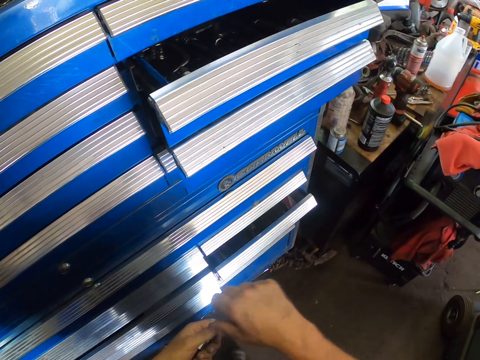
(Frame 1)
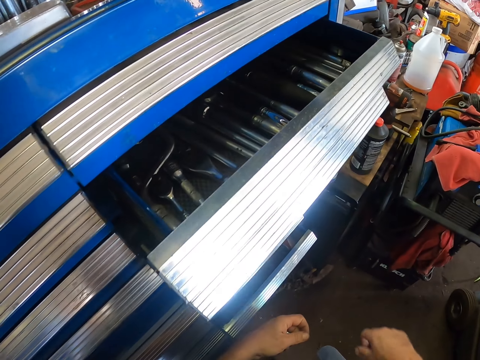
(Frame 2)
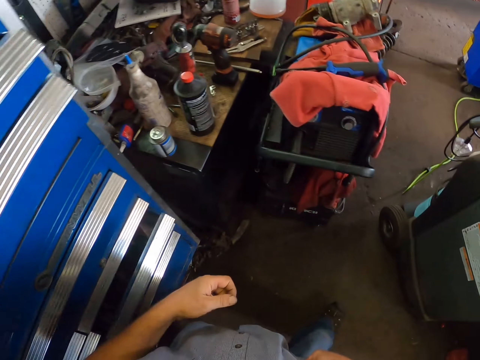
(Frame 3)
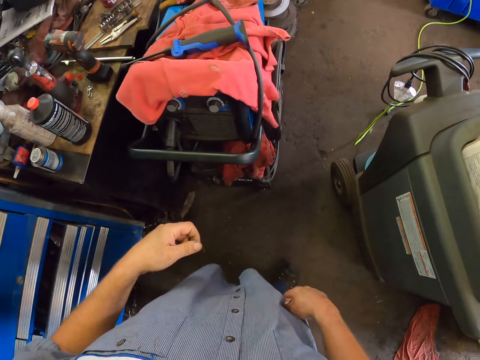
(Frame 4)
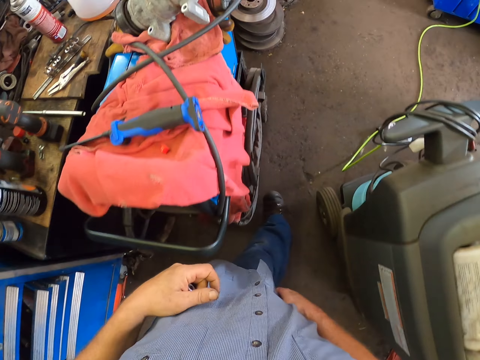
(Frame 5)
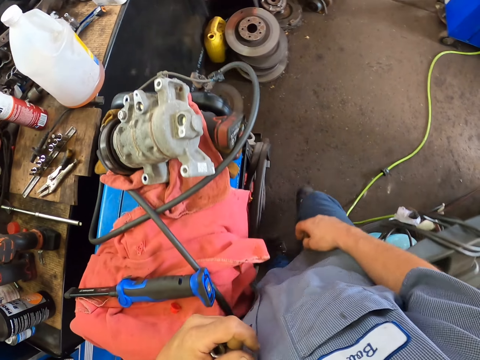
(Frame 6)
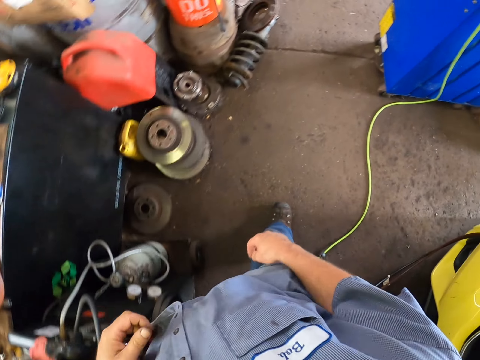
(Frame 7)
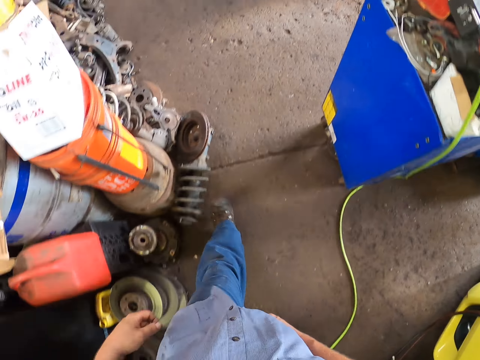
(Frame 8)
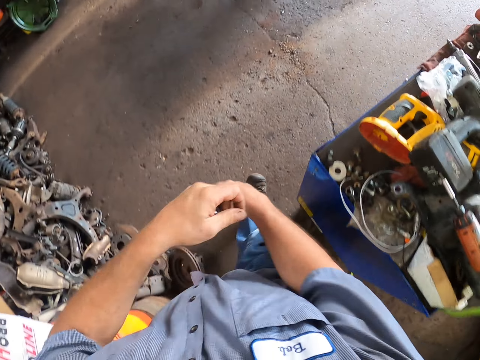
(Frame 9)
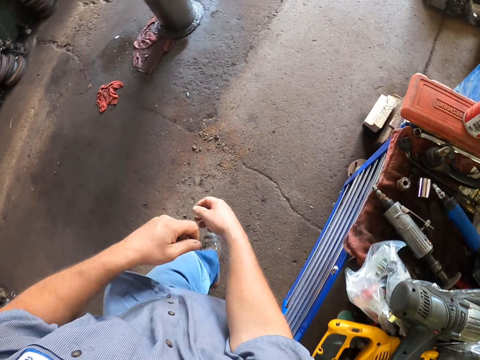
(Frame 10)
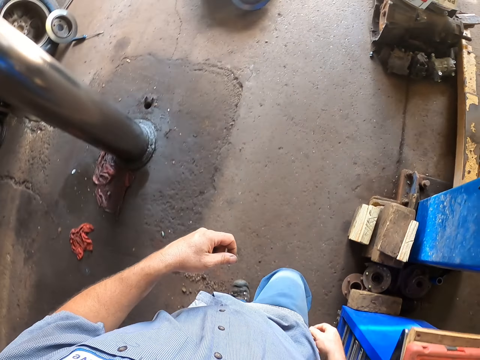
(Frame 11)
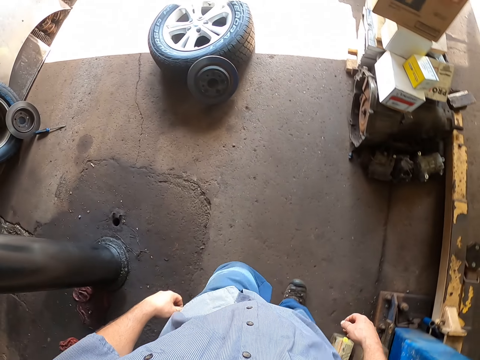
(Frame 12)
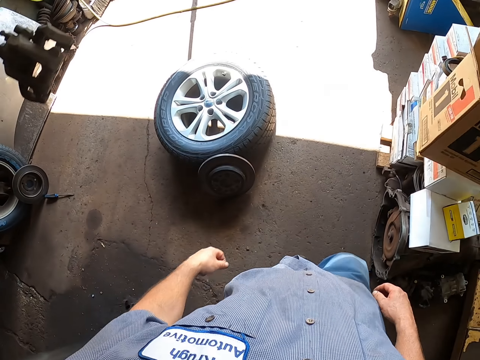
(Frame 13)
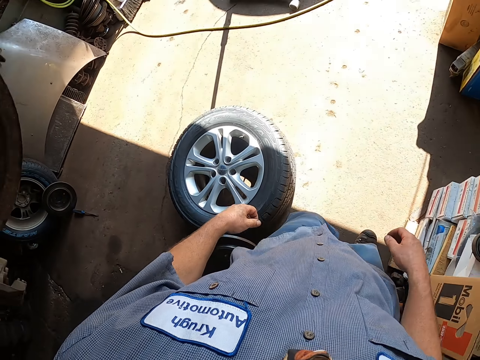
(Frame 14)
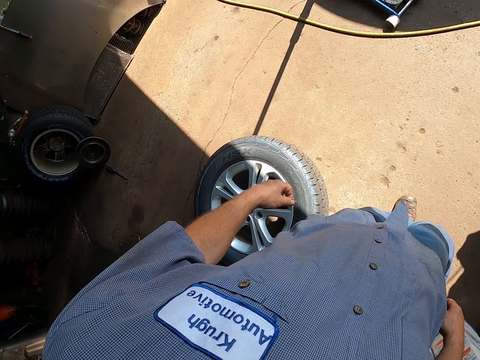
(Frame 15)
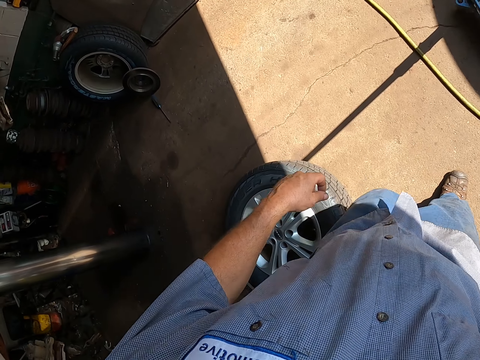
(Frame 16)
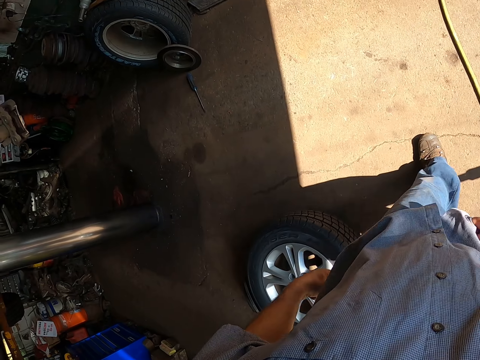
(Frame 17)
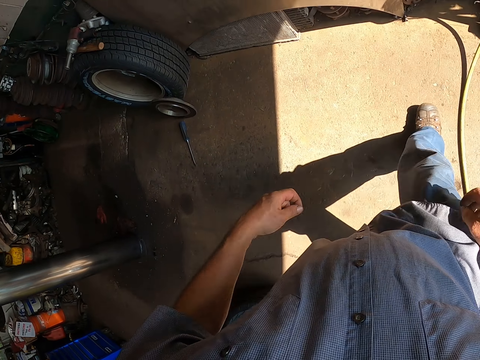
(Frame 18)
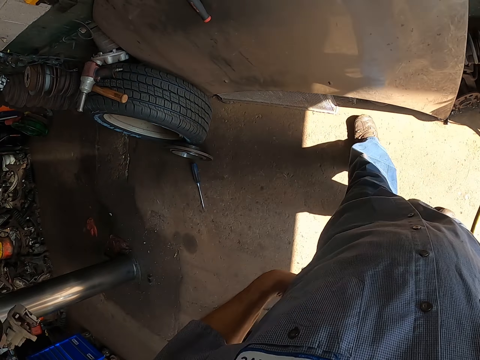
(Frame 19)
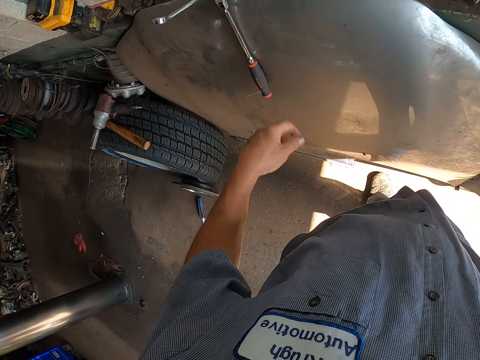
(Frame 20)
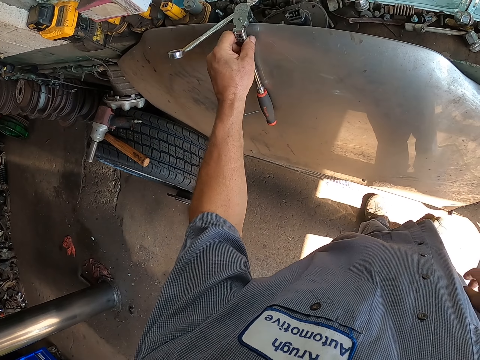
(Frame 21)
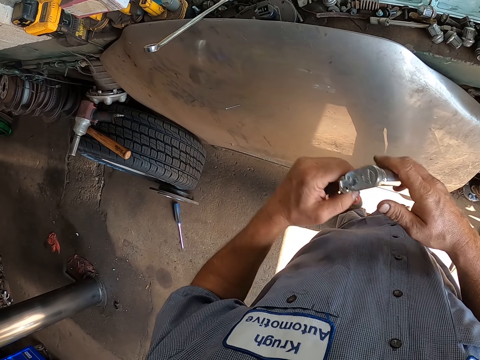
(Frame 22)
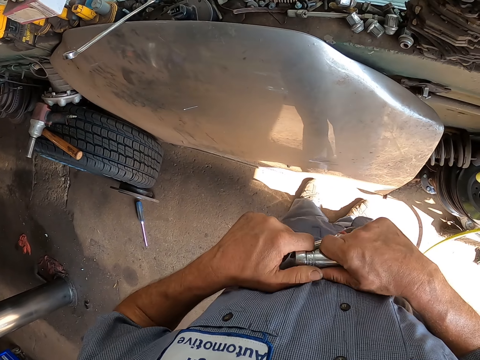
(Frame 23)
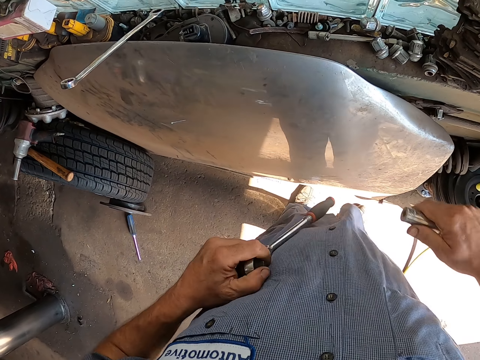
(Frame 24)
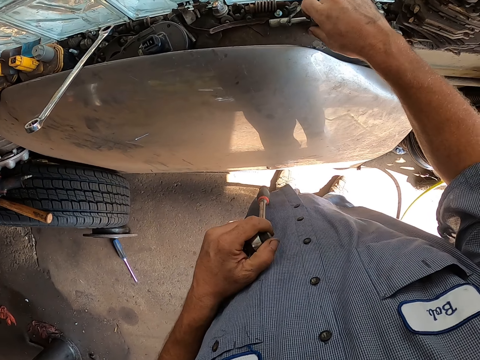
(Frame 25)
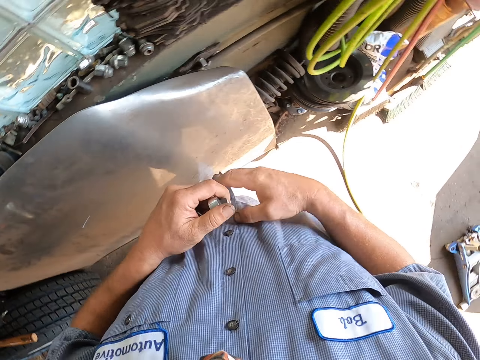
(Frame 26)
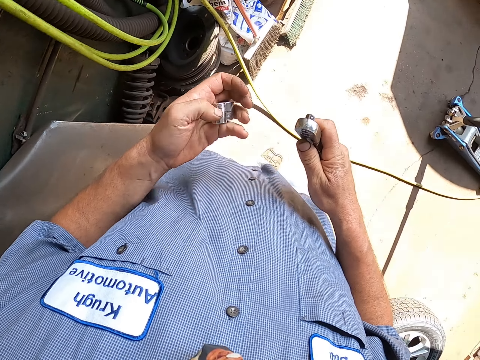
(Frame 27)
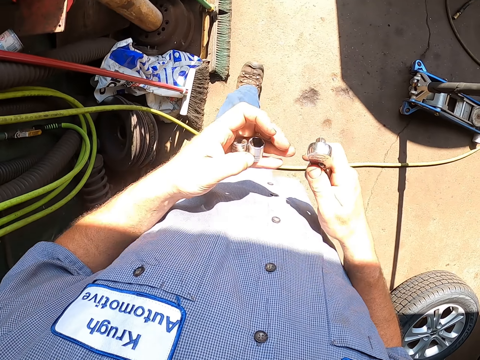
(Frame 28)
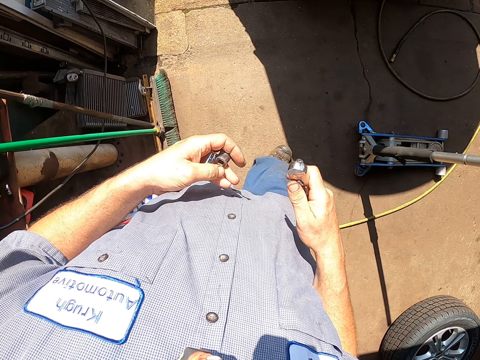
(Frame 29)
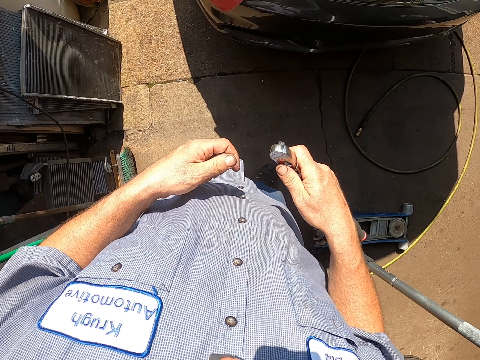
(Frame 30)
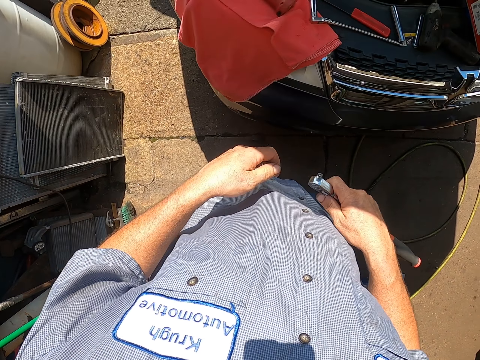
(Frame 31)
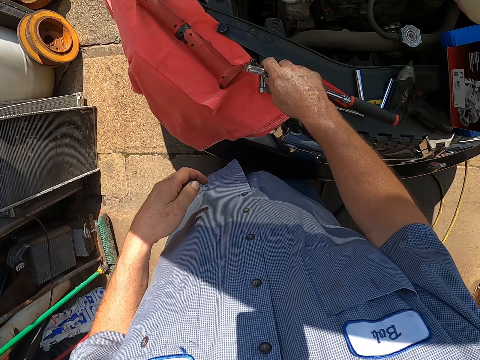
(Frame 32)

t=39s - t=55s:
The camera wearer walks around. They pick up the bearing spanner. They plug the box spanner from the bearing spanner. They hold the box spanner and walk around.

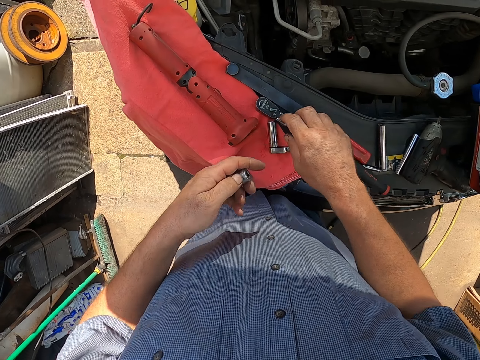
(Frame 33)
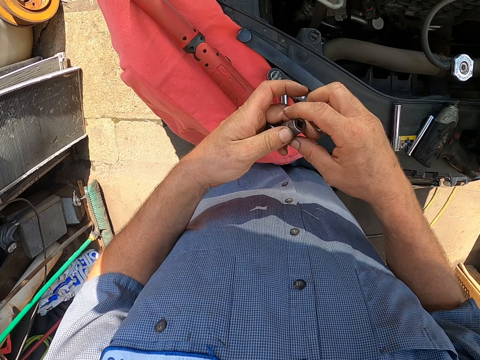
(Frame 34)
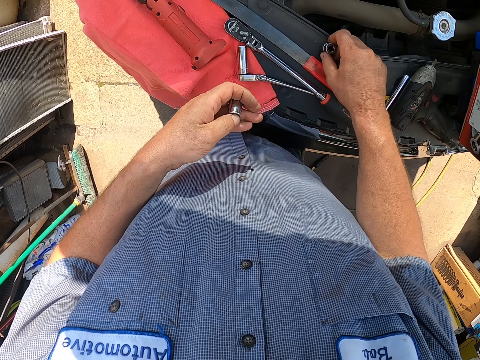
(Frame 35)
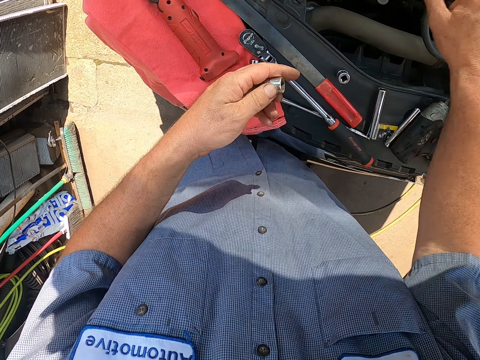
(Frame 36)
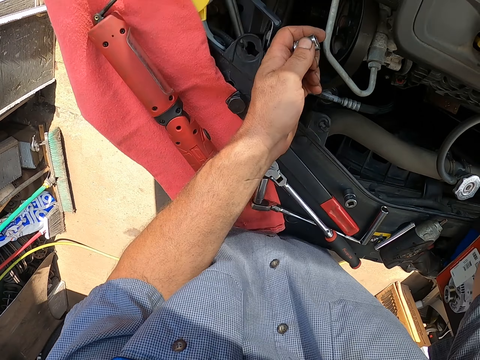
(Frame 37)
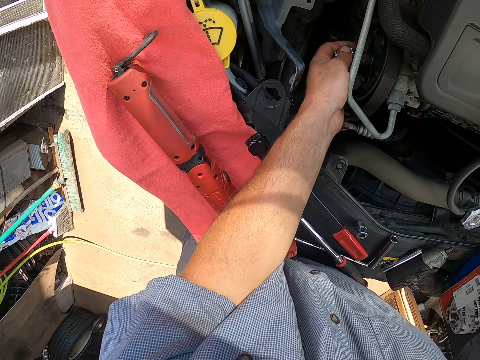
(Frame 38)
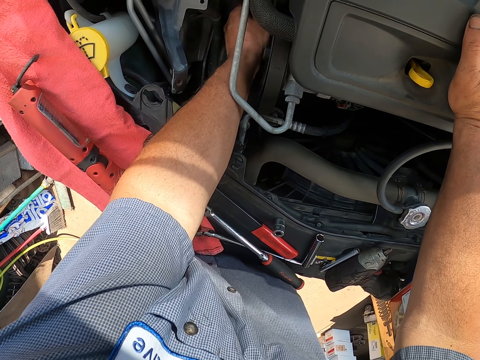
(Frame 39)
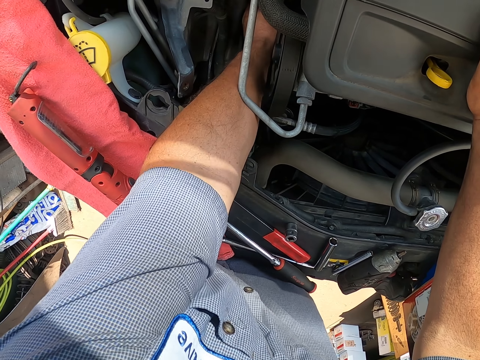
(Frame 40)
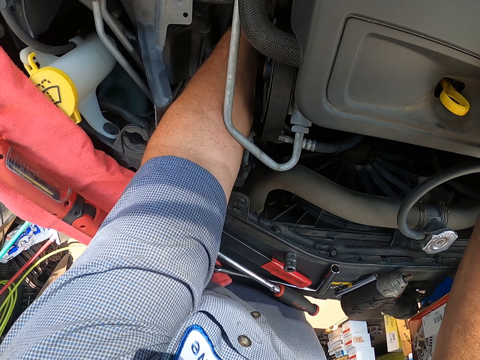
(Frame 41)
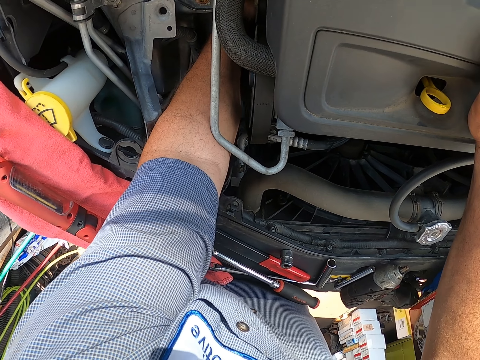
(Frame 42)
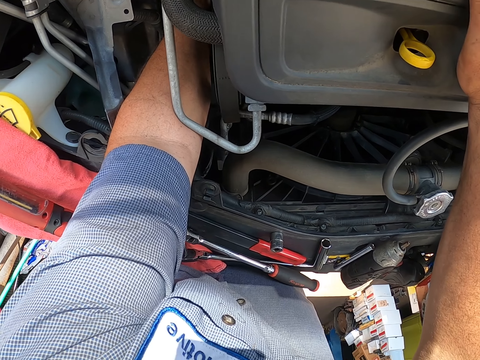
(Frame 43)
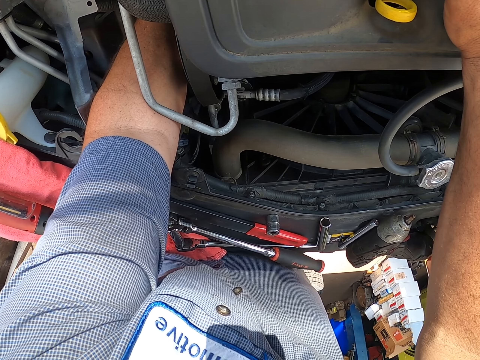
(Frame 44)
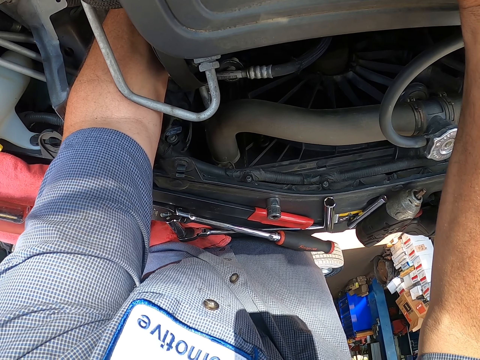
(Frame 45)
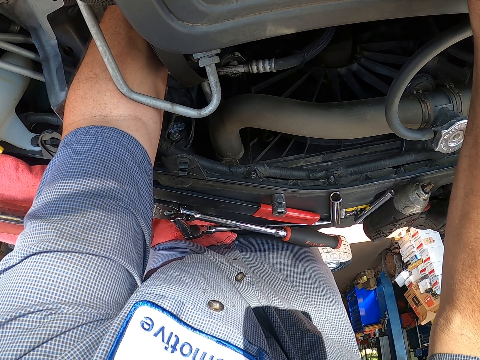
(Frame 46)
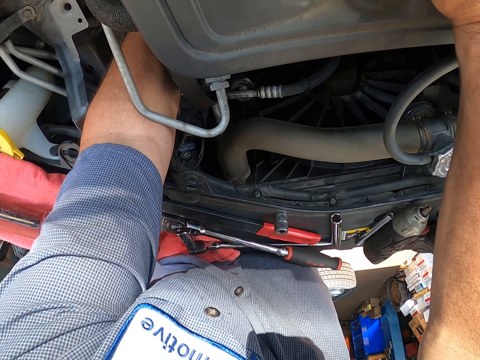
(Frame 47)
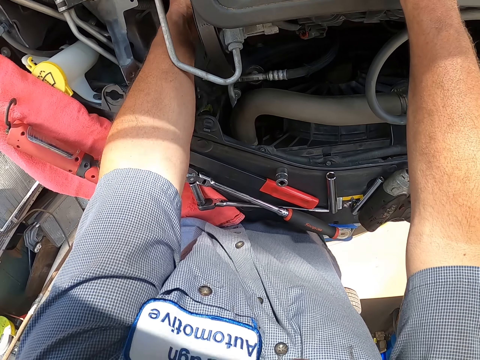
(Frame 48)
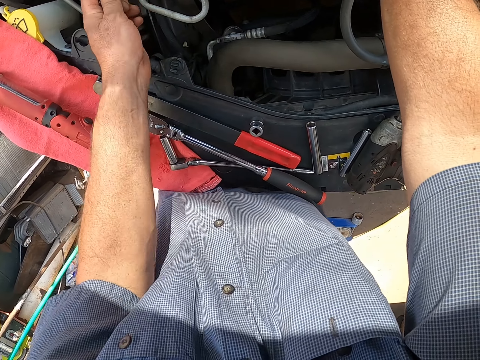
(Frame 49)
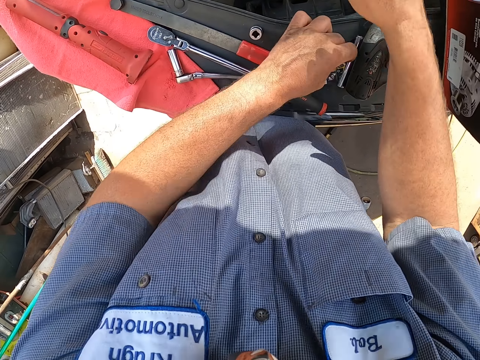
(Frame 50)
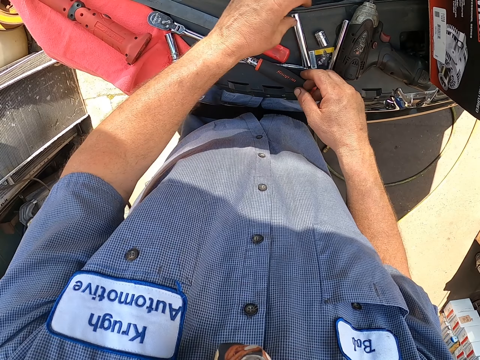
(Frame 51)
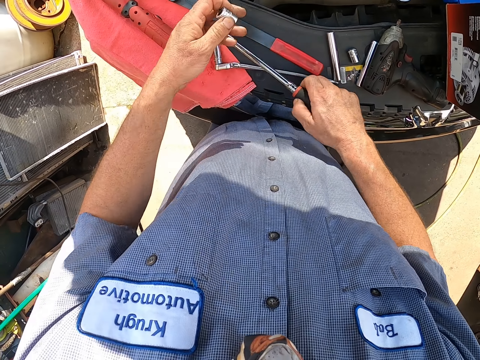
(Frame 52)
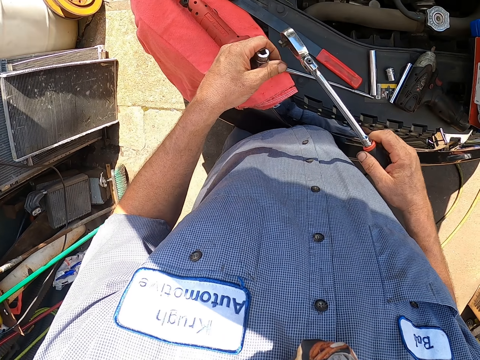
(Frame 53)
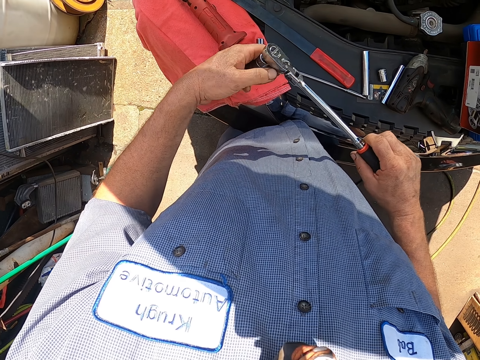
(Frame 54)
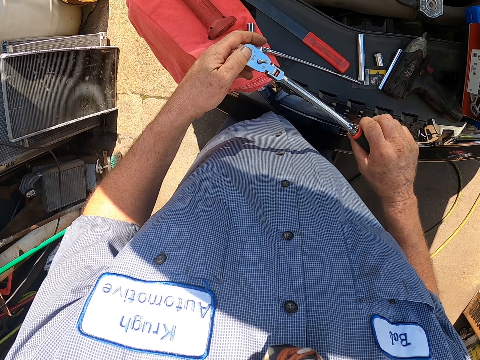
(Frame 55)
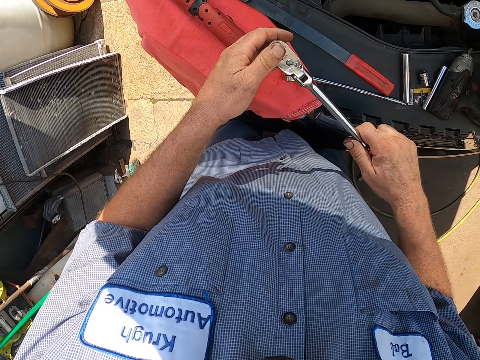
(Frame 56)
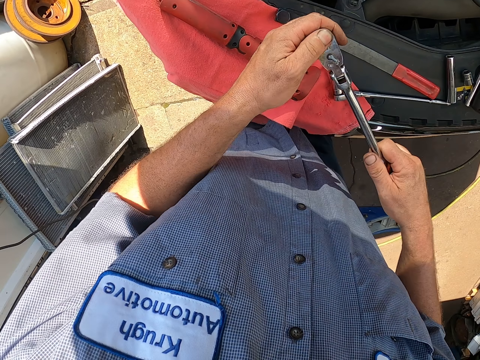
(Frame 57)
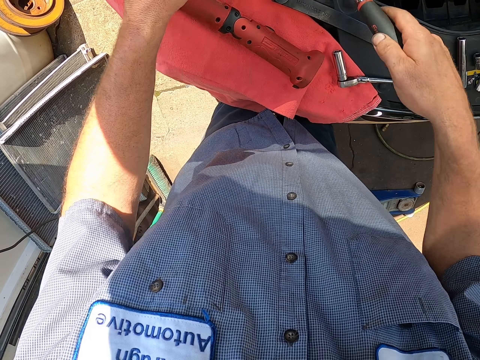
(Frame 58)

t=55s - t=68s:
The camera wearer places the box spanner on the bonnet. They place down the box spanner. They fix the bonnet area. They pull their hand out of the bonnet. They pick up the bearing spanner. They fix the box spanner on the bearing spanner.
